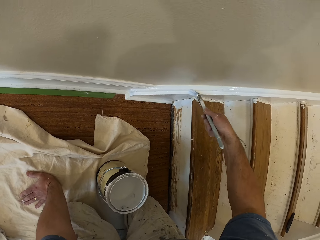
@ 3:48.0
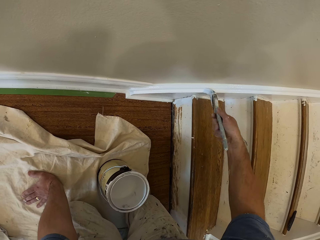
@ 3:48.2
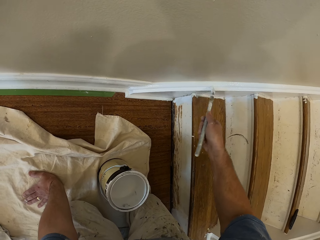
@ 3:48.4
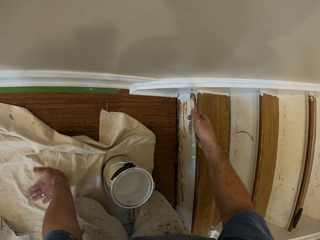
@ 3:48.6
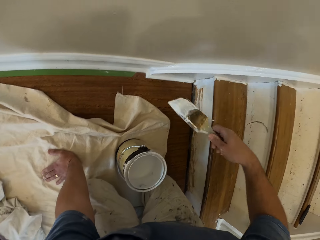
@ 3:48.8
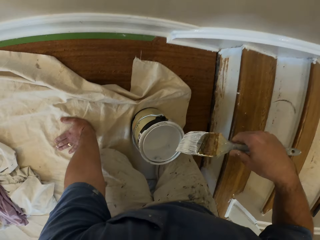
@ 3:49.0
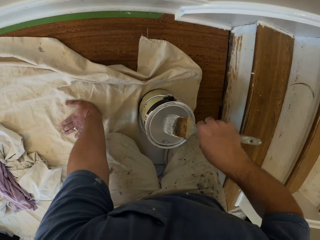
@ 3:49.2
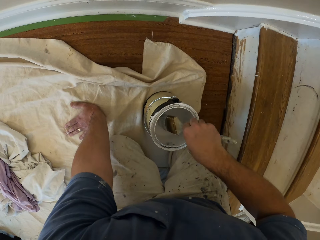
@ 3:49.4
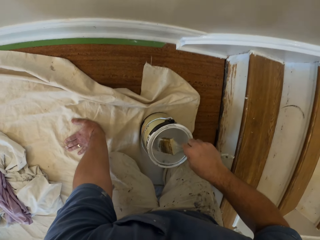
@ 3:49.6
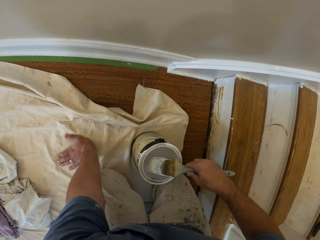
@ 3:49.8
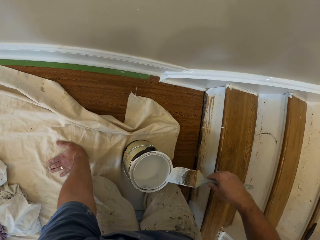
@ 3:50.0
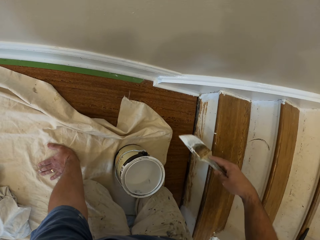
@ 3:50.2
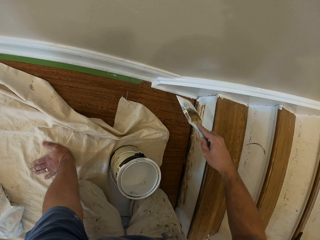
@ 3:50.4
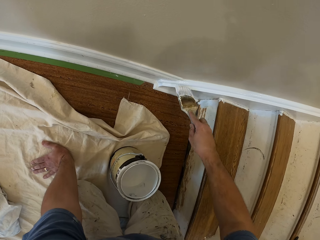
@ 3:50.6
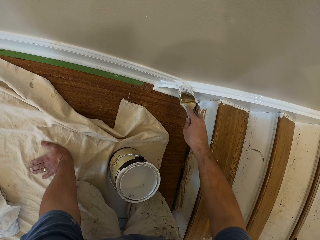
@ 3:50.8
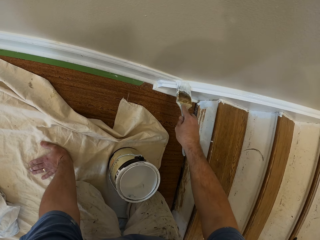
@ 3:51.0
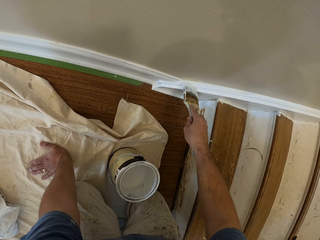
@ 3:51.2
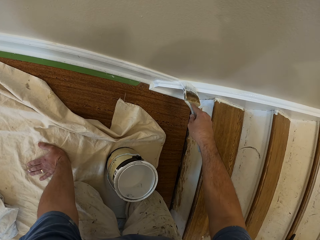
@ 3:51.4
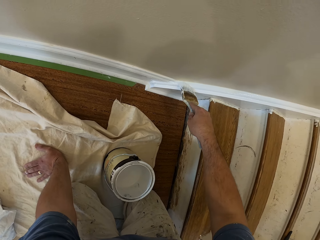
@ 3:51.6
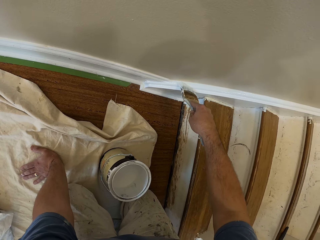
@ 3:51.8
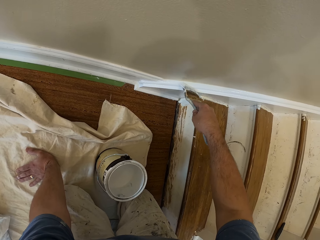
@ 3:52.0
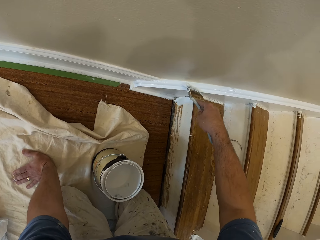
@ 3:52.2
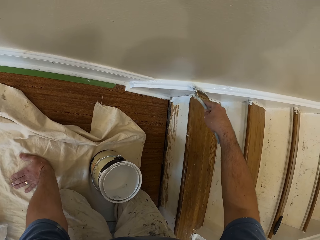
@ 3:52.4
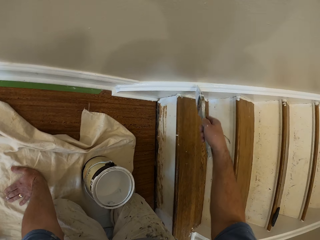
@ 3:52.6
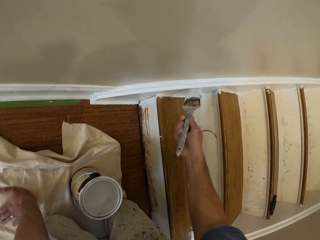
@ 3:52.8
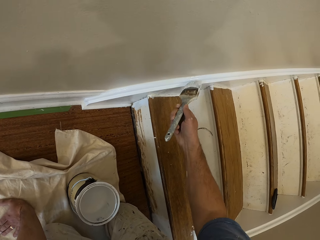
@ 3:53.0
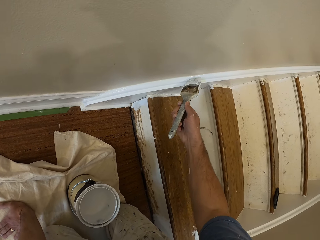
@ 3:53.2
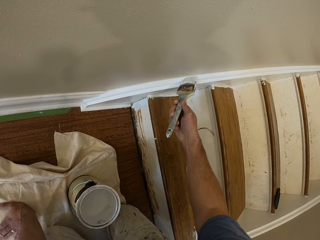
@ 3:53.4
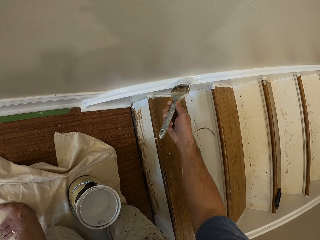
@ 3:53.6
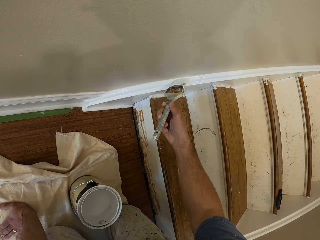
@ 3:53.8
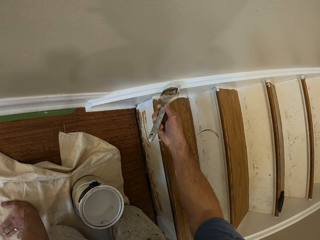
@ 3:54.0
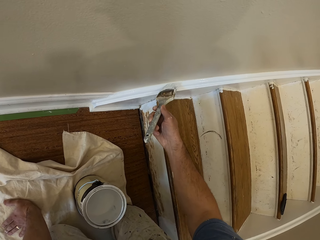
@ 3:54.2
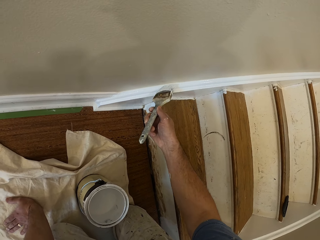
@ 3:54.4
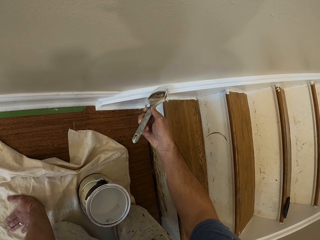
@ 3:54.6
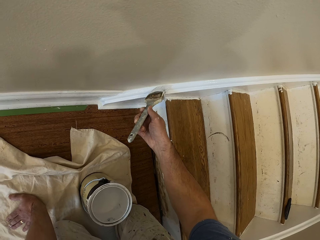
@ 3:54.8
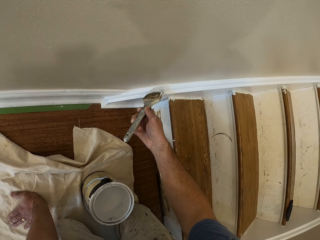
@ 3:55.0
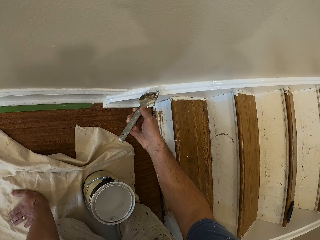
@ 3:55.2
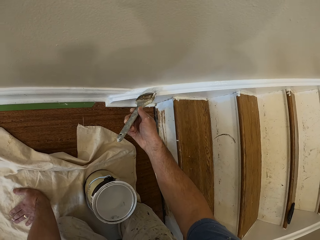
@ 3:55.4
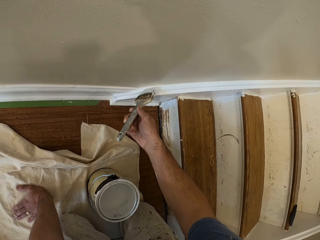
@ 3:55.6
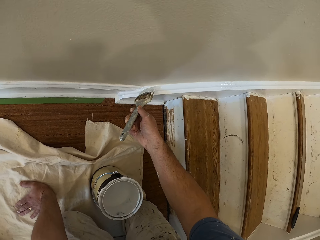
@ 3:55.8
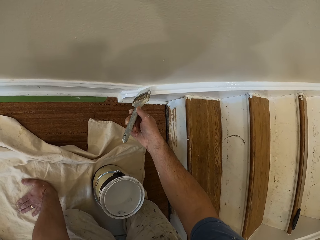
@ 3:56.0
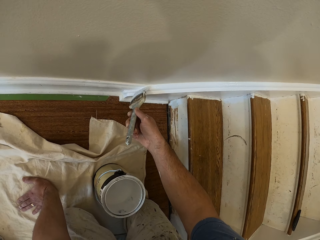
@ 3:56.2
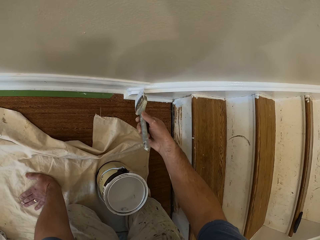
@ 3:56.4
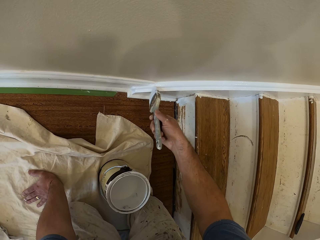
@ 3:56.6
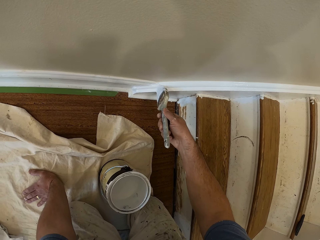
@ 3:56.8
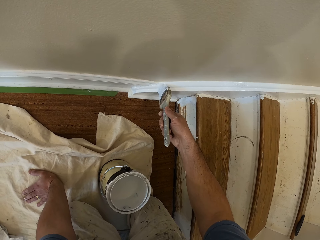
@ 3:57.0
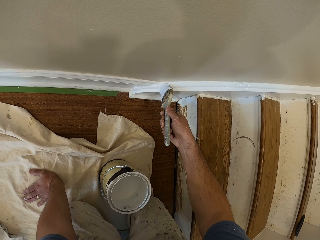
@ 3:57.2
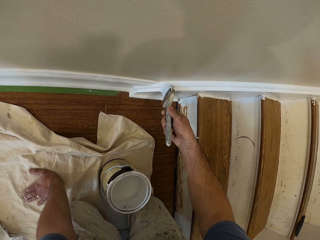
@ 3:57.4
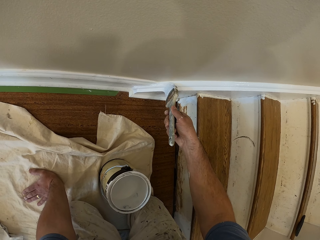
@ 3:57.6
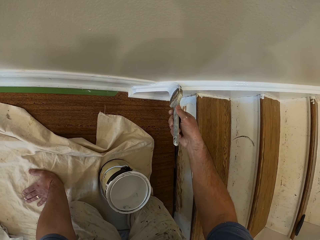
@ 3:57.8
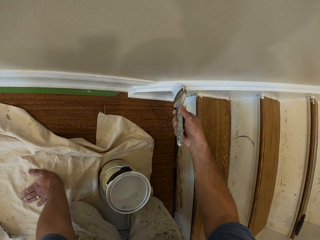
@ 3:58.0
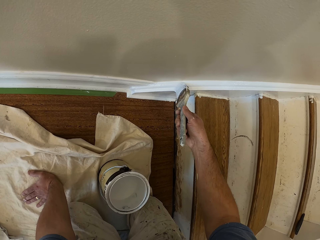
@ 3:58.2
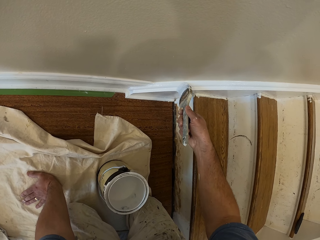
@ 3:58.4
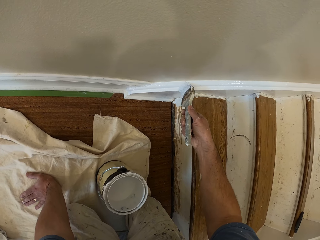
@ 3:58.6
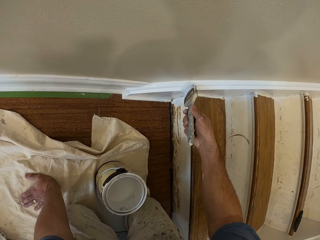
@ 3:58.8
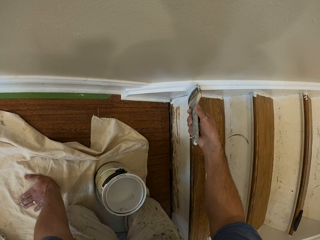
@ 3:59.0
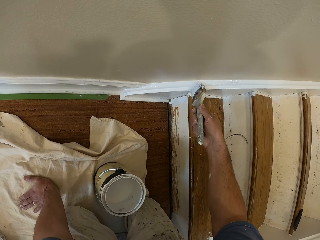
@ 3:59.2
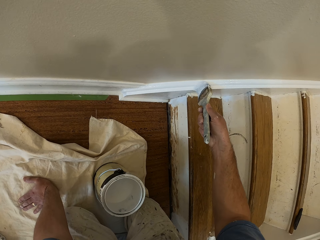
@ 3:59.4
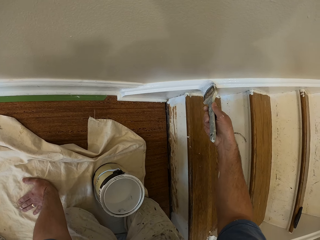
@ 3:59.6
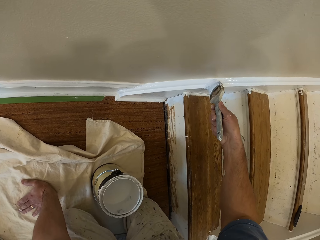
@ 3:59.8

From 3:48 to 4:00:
The camera wearer scoops paint from the aluminum paint bucket with the paintbrush. They paint the cornice or skirtboard.

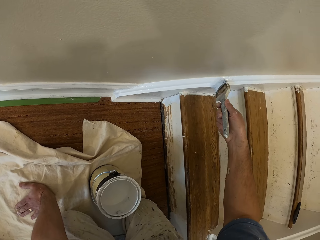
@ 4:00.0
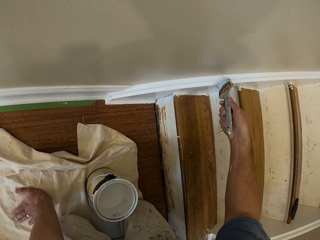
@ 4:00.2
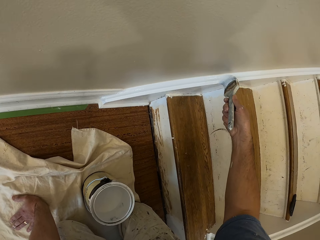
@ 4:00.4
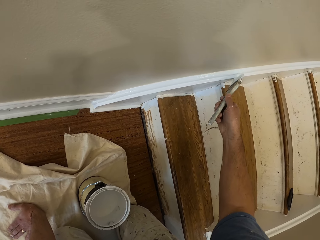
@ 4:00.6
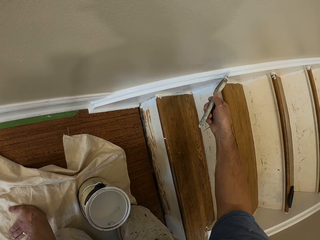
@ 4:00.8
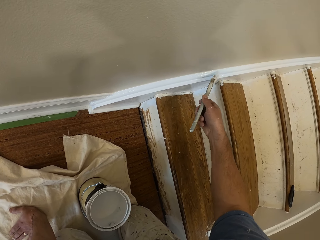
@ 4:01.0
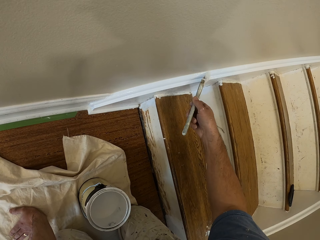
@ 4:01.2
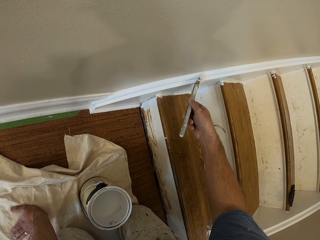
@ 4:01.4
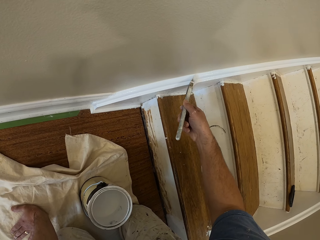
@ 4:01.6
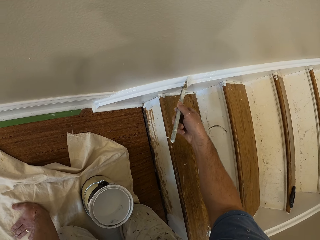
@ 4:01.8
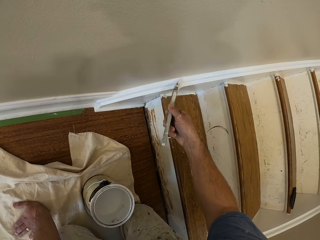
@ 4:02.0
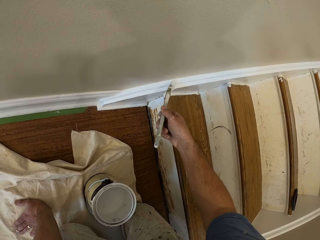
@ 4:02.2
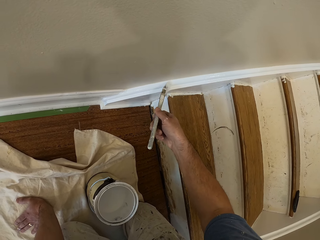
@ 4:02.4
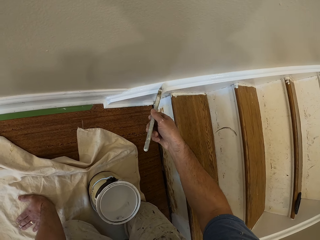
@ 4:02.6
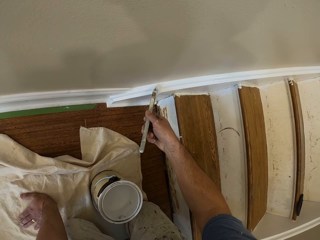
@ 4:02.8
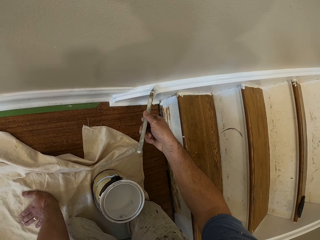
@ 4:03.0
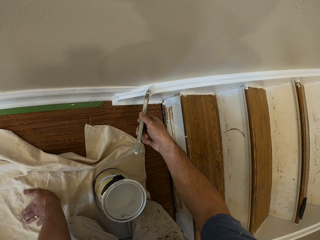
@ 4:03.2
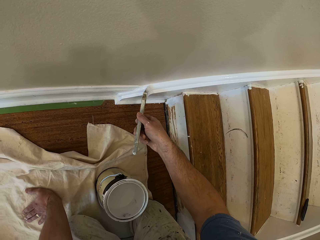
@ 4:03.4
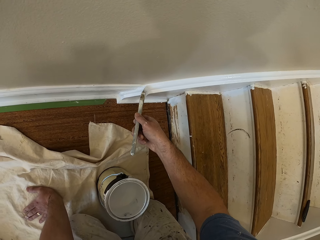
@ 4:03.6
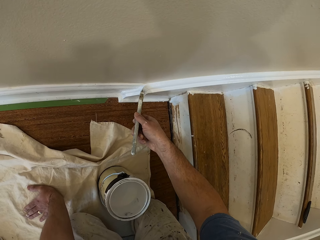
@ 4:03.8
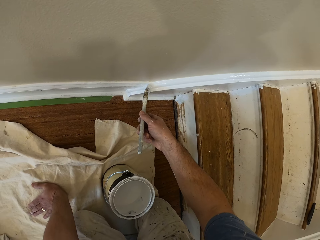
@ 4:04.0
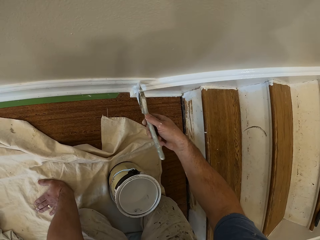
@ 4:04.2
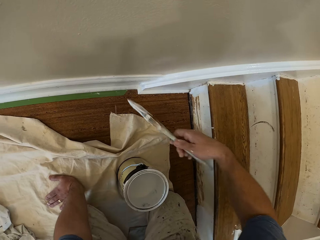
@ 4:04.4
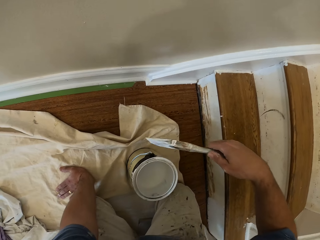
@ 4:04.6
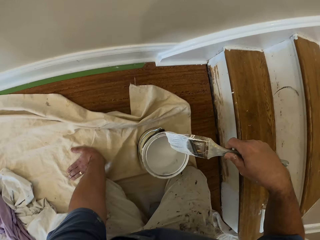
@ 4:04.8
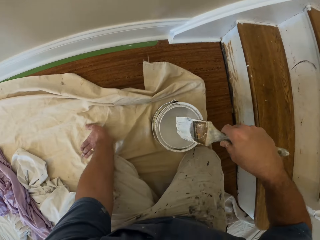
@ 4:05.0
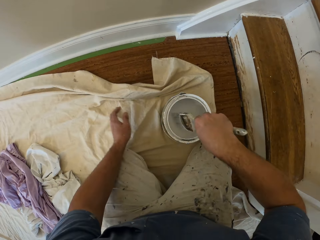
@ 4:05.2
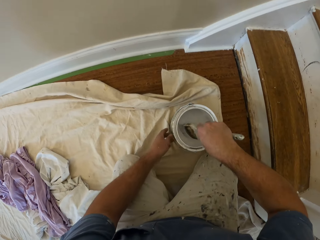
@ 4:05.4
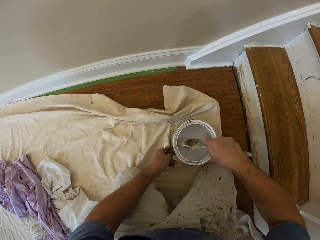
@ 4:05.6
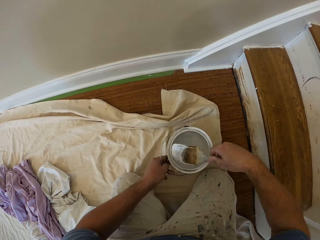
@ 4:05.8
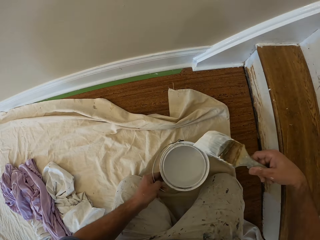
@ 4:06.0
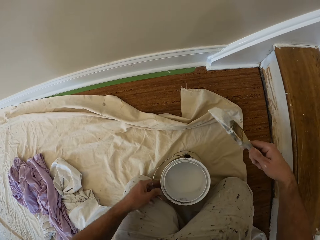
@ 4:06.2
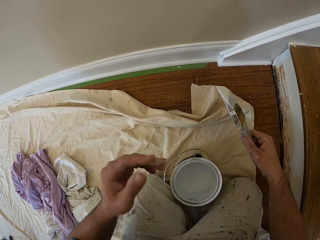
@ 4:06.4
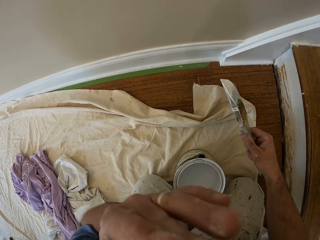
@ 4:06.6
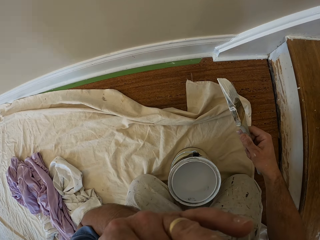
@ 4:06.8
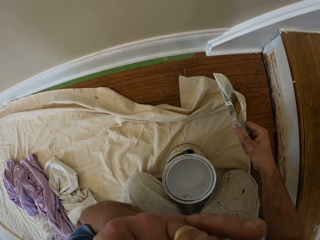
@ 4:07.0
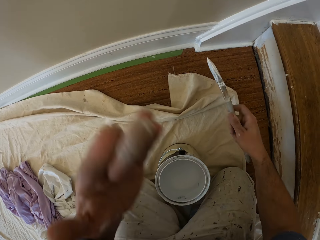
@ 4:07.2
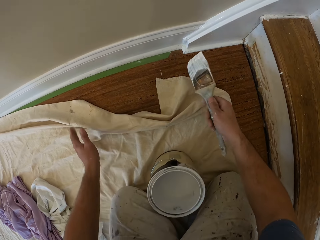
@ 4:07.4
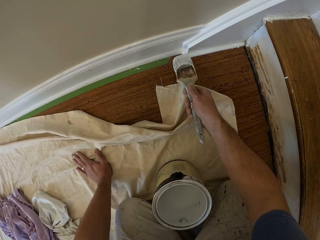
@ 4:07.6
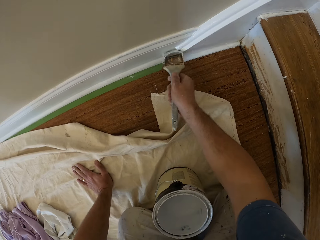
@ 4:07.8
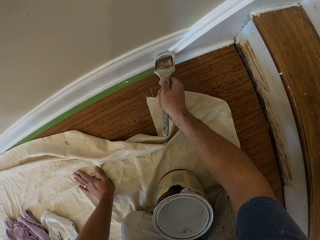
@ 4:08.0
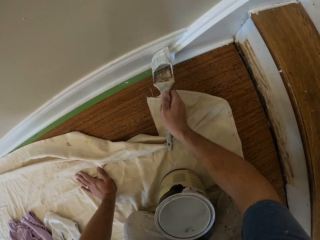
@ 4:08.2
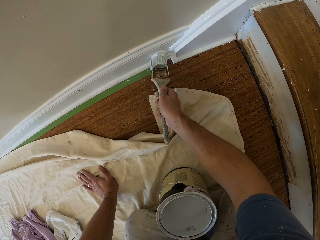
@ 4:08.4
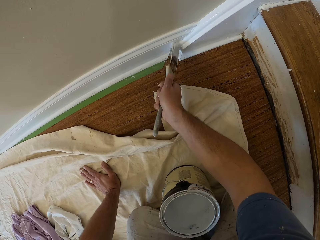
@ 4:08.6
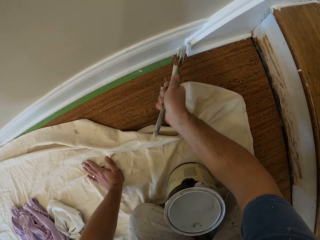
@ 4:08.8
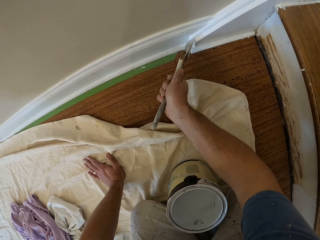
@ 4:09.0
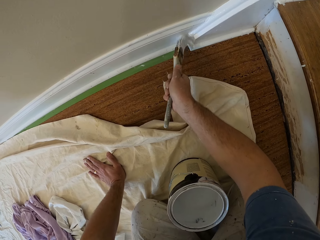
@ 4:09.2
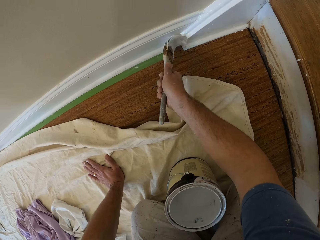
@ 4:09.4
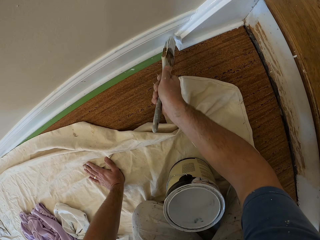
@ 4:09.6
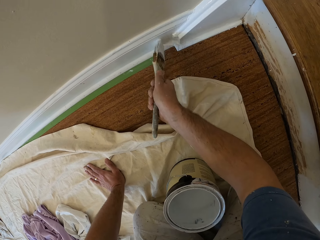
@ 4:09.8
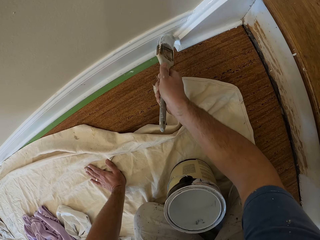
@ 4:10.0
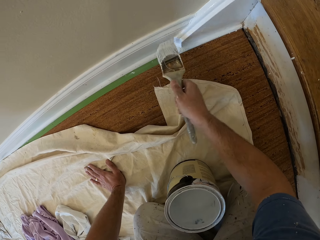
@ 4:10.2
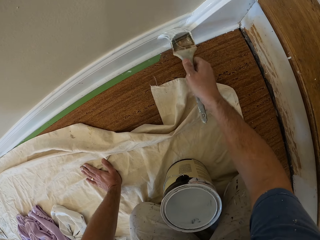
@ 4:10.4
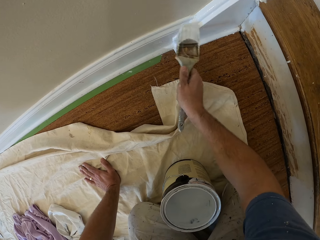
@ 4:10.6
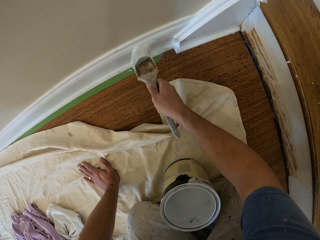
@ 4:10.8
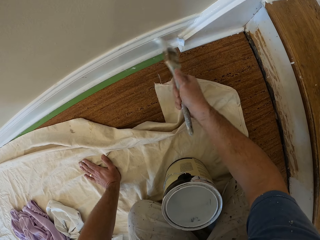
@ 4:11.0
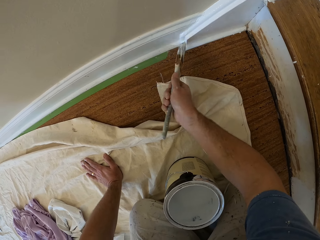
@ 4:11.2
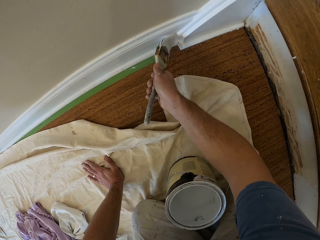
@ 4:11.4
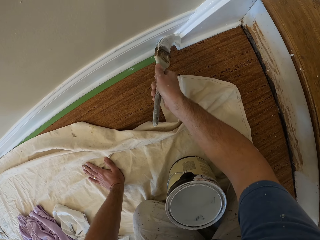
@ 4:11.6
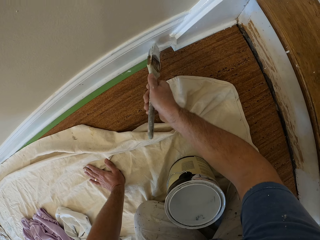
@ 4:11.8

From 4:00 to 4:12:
The camera wearer scoops paint from the aluminum paint bucket with the paintbrush. He pulls the paint tin. He removes dirt from his eyes with his left hand. He touches himself. He paints the cornice or skirtboard.
